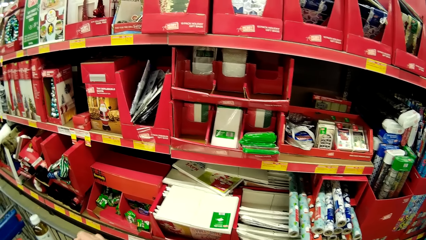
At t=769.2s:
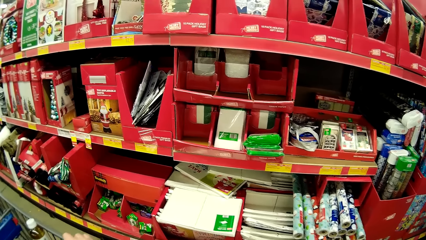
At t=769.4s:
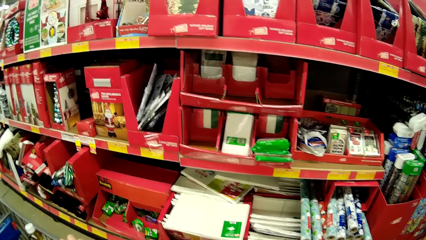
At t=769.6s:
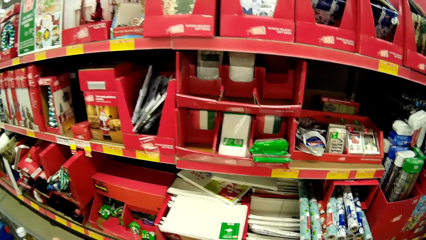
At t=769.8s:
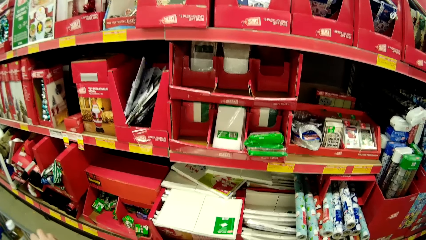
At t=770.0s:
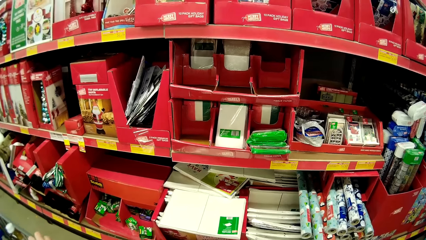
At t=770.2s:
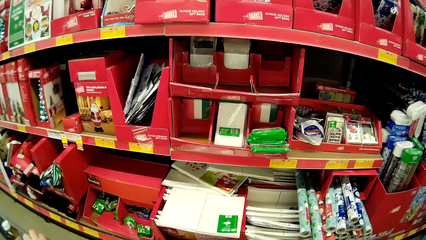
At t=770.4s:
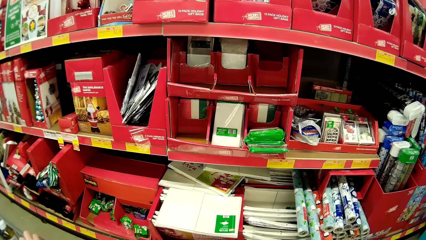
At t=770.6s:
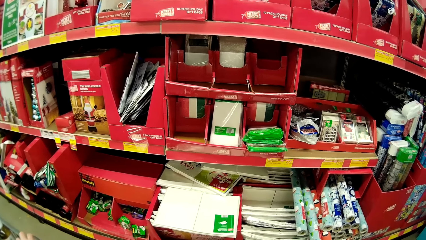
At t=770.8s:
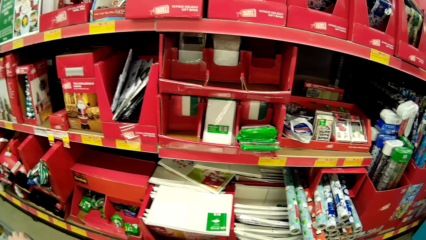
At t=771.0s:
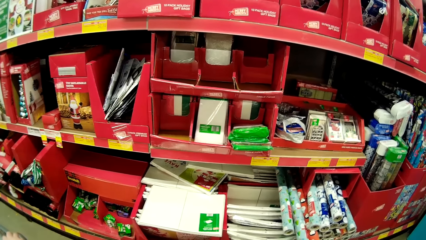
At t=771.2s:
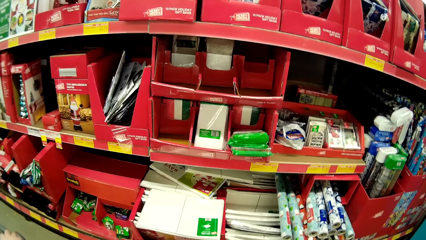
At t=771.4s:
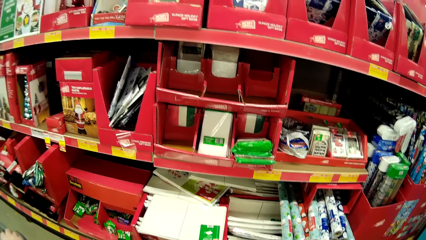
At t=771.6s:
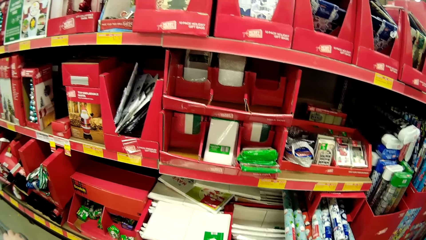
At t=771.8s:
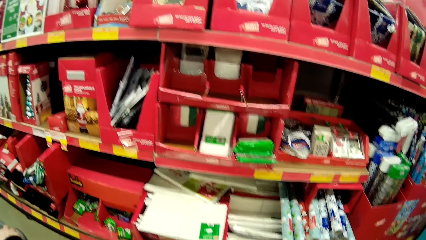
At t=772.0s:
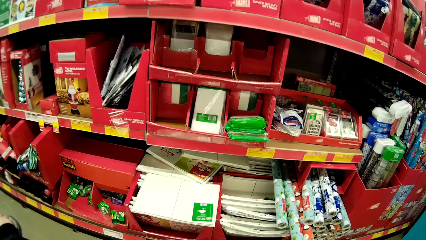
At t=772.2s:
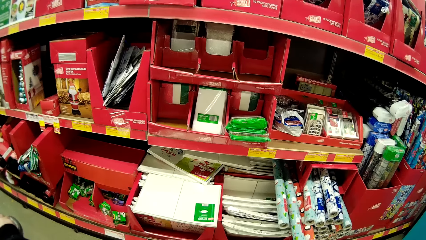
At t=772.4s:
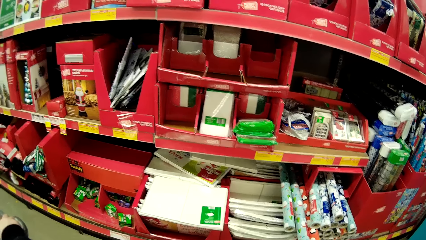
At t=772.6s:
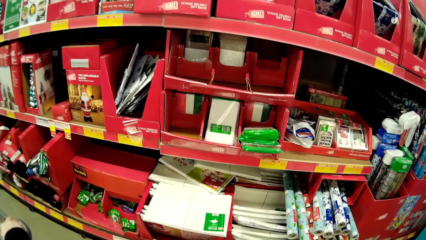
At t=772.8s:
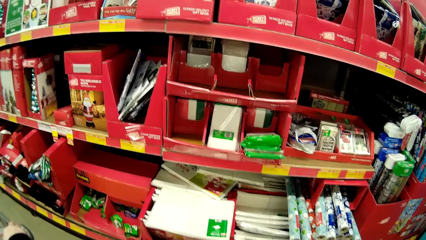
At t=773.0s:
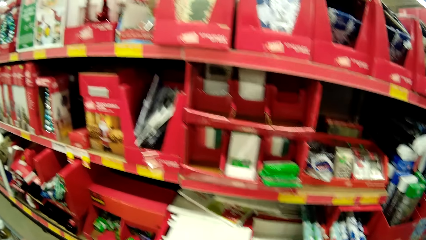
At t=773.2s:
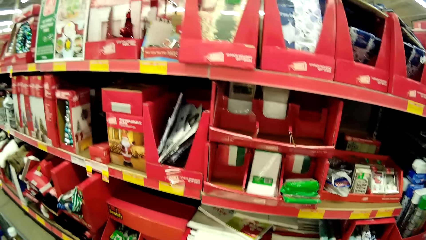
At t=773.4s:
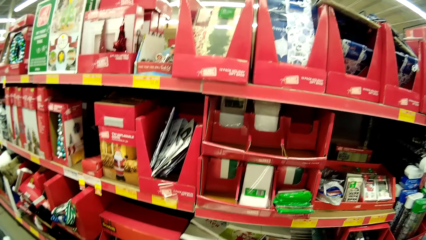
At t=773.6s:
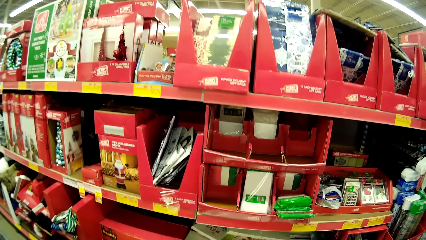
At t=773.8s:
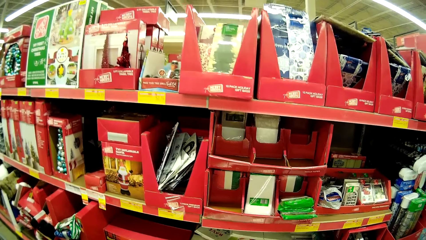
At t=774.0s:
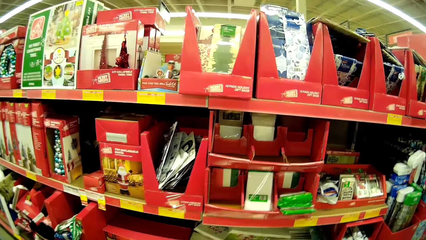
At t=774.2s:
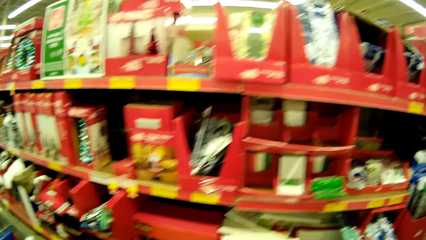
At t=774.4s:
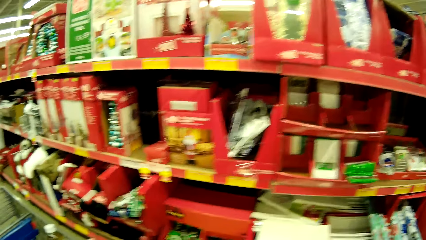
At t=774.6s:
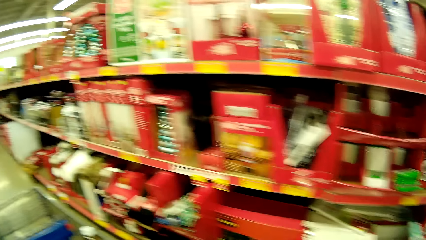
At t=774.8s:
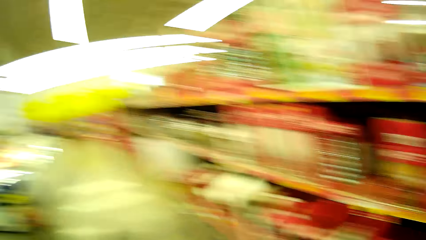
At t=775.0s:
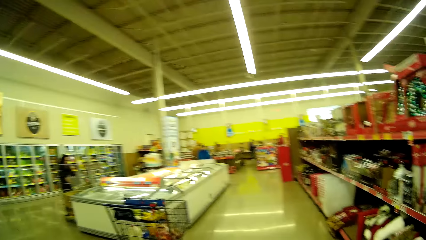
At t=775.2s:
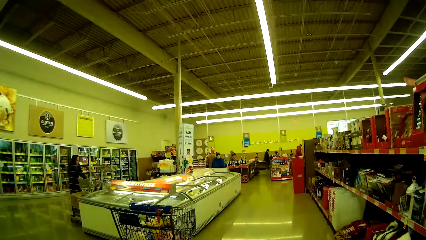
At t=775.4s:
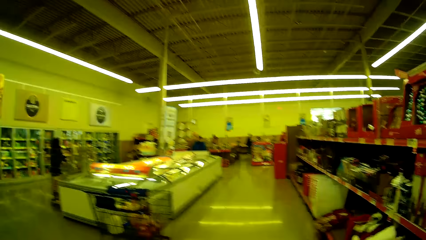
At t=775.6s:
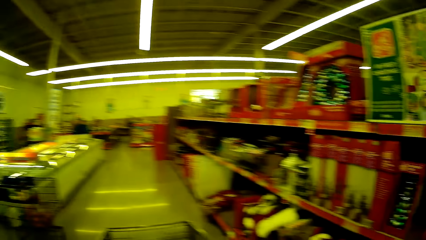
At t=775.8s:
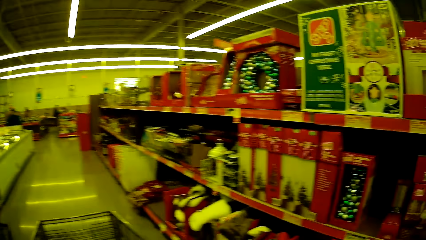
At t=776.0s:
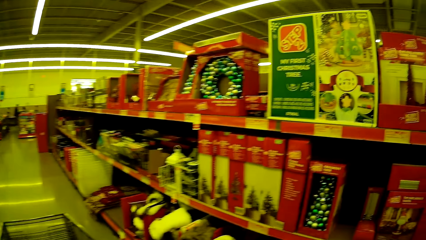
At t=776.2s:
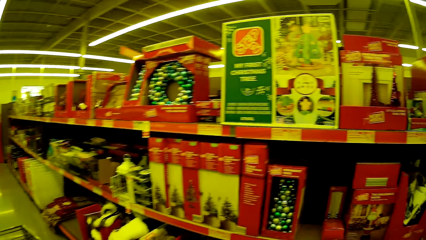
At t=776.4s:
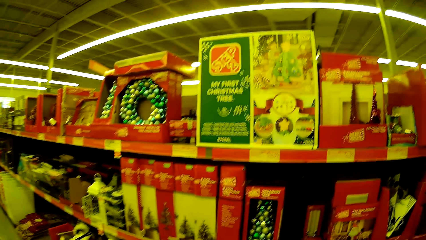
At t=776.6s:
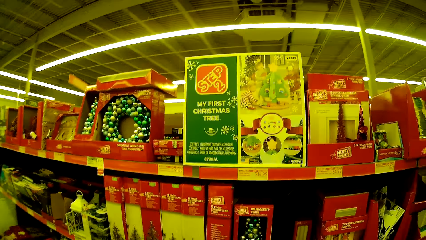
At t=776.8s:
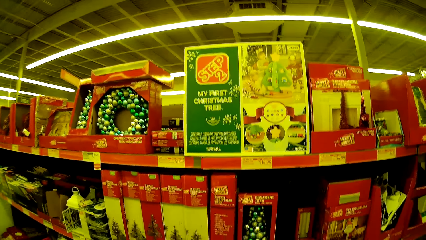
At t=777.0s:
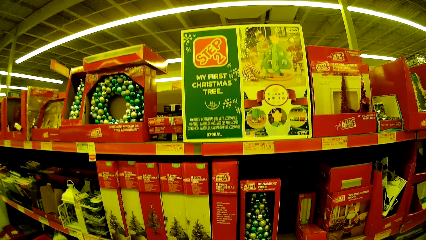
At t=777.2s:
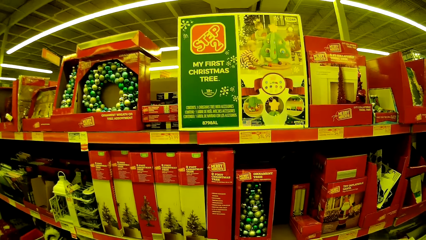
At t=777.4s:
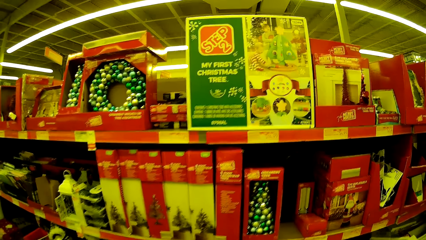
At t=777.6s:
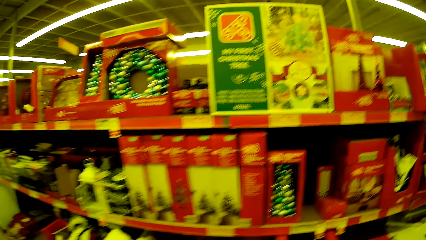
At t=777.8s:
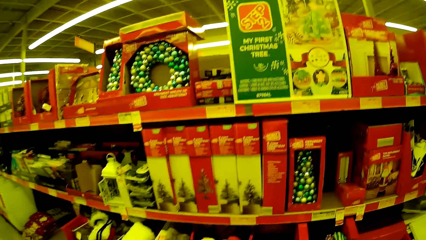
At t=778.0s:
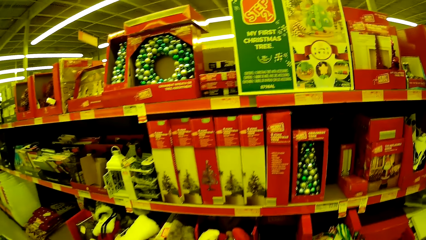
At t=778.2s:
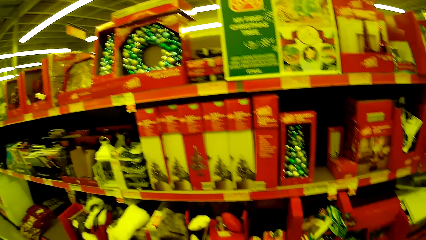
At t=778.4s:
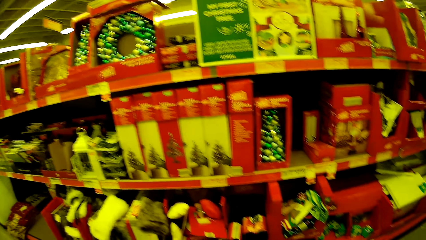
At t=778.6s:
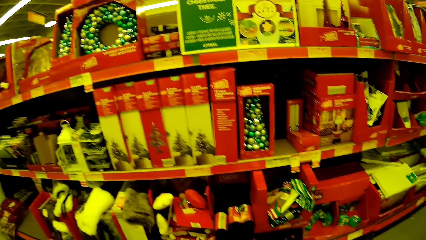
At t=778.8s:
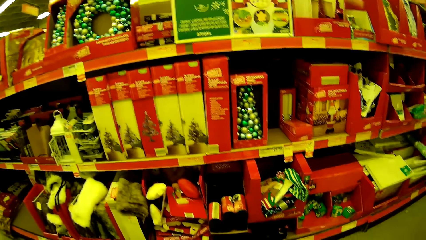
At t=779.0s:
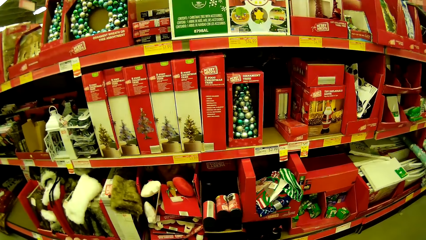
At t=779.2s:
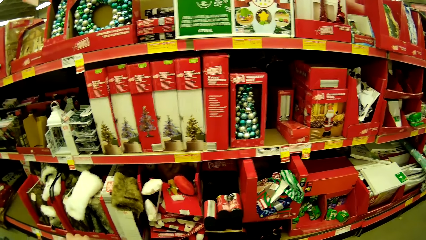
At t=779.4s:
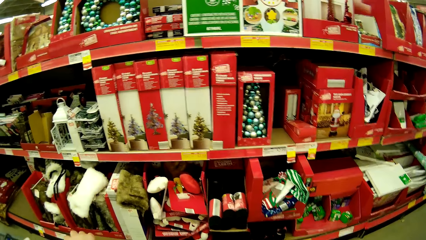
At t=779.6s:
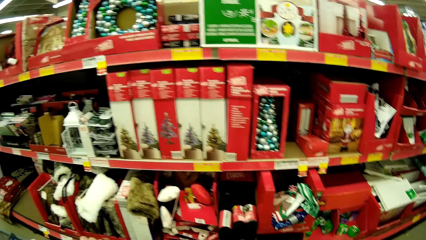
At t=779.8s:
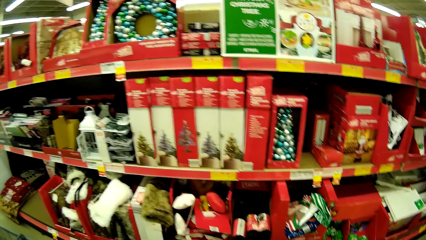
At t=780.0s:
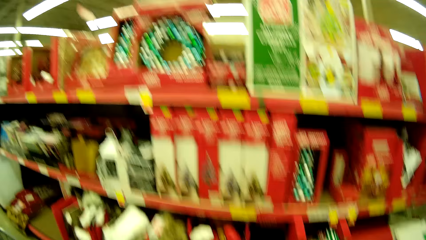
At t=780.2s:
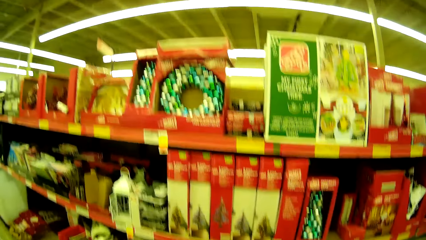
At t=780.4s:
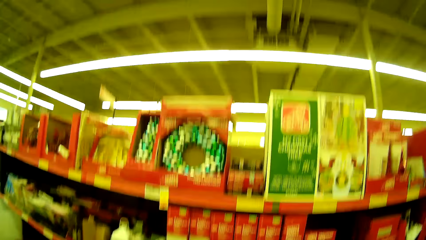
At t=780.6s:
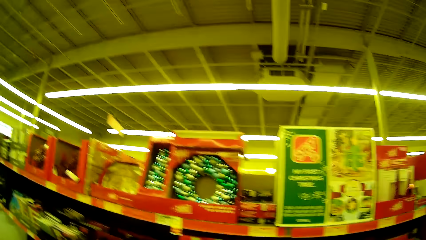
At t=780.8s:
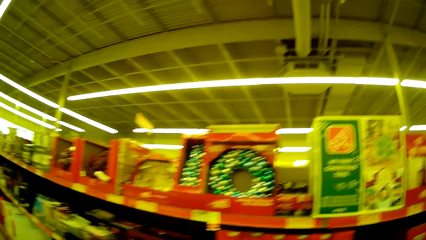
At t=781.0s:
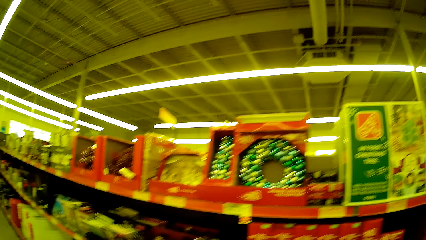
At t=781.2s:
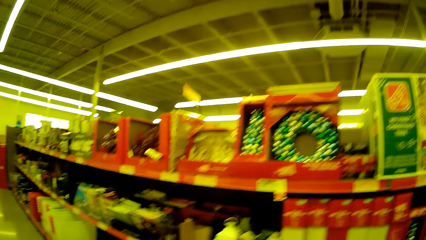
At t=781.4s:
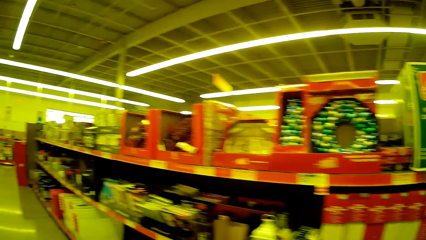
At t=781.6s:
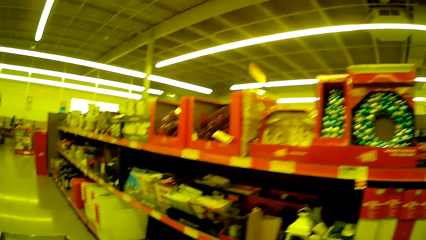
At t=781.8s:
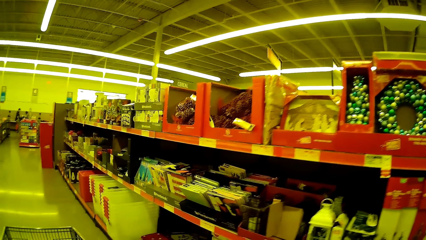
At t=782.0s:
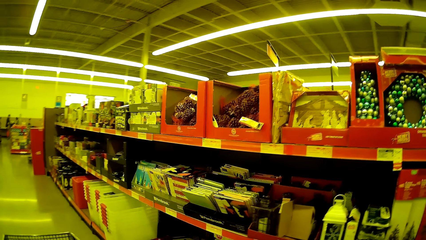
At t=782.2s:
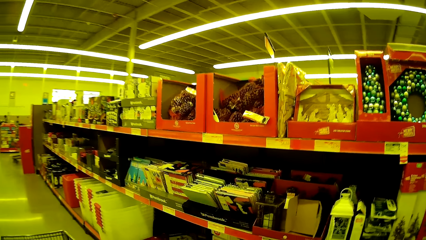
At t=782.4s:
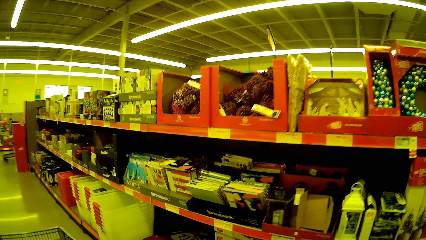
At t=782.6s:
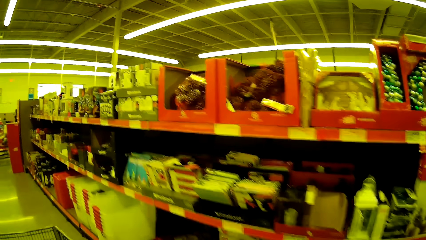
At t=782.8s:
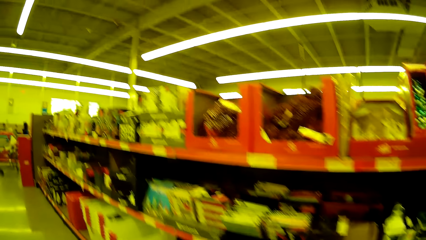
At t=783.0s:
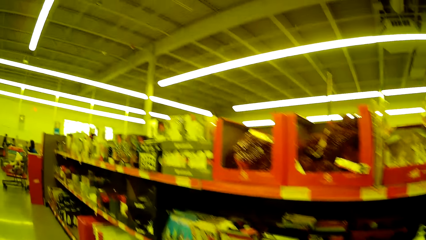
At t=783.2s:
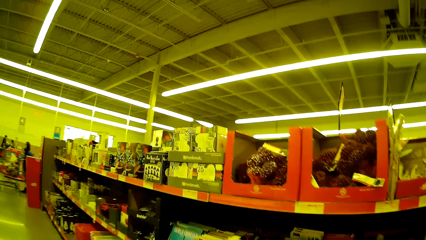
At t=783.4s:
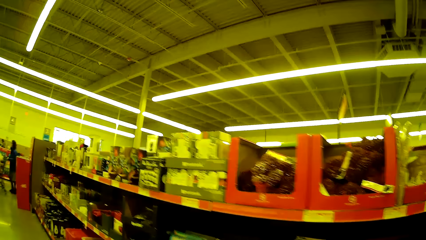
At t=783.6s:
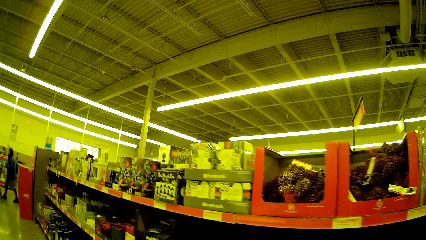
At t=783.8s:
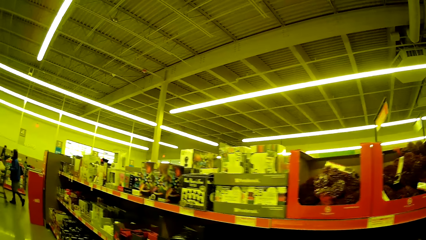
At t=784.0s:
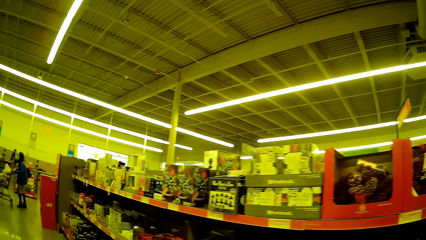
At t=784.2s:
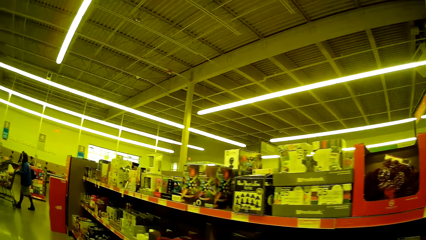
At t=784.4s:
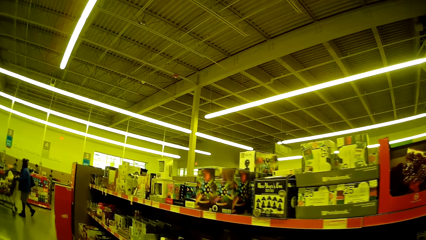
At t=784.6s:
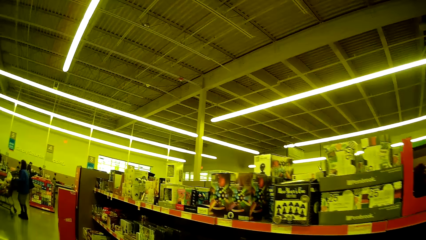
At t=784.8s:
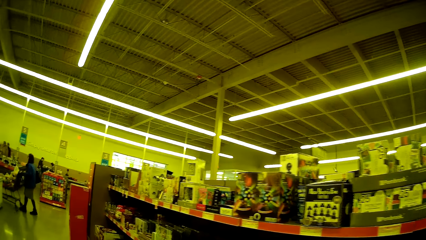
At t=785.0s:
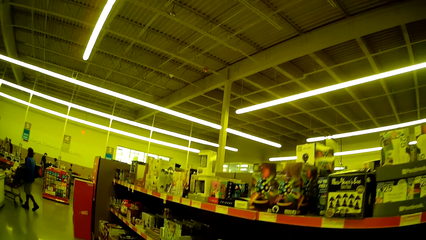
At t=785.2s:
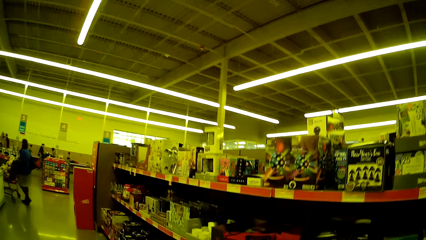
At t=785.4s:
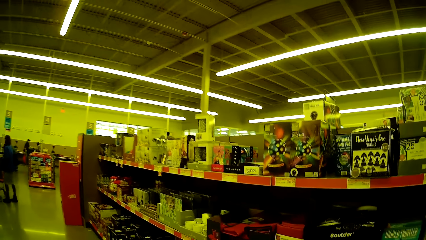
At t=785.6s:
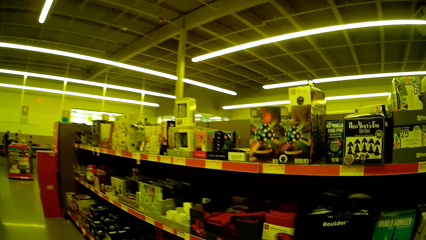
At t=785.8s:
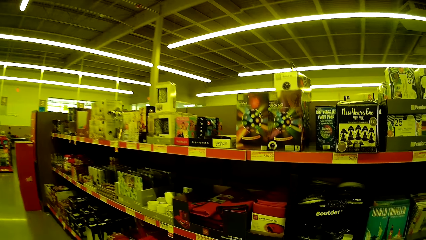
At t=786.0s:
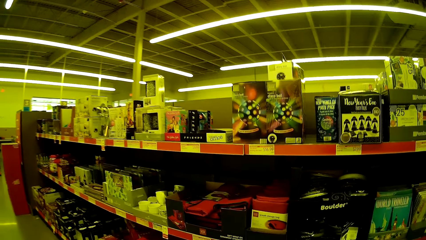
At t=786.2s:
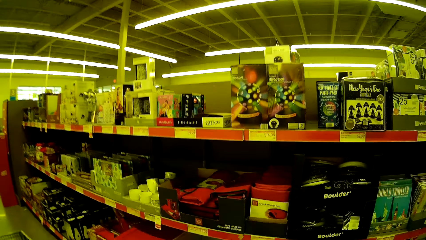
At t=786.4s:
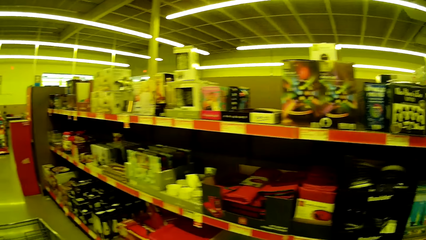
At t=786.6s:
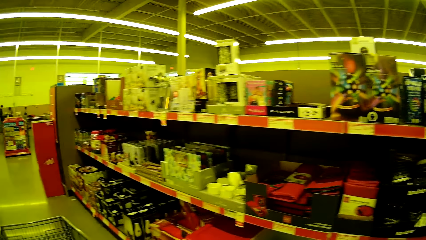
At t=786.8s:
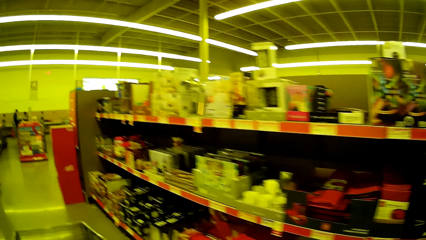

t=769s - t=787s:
The camera wearer looks around. They stare at the items on the shelves. They walk around the supermarket. They look around the shelves. They push the trolley. A lady pushes a trolley. A person interacts with another person.
